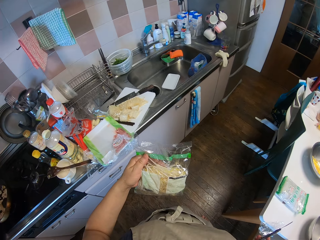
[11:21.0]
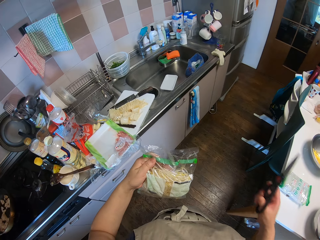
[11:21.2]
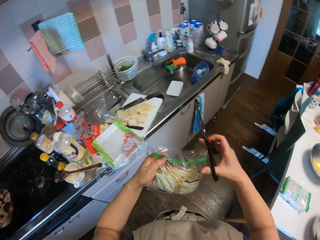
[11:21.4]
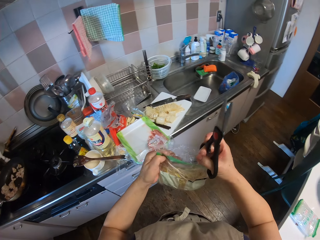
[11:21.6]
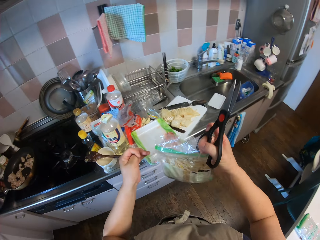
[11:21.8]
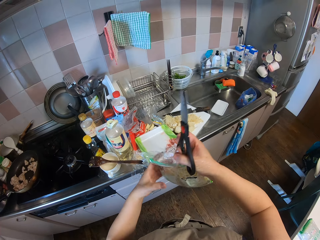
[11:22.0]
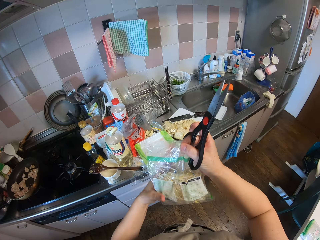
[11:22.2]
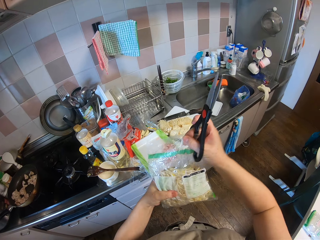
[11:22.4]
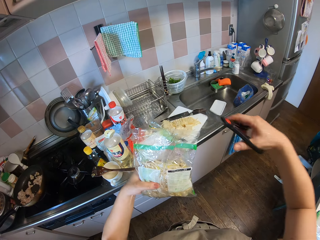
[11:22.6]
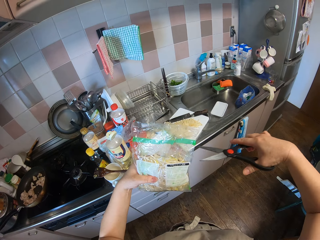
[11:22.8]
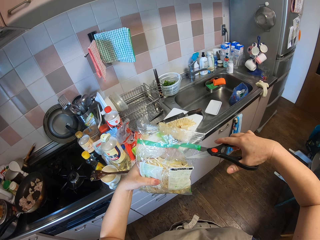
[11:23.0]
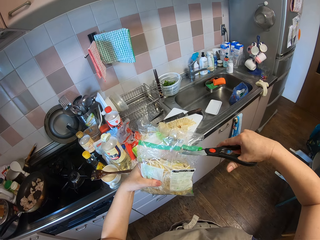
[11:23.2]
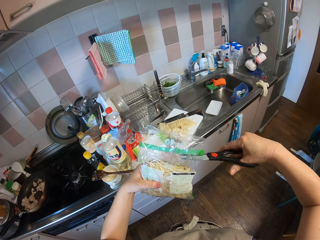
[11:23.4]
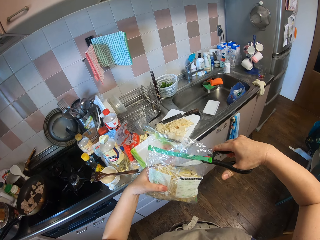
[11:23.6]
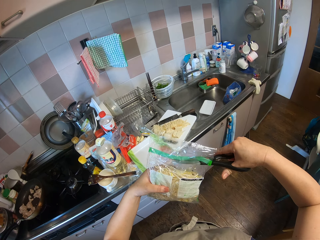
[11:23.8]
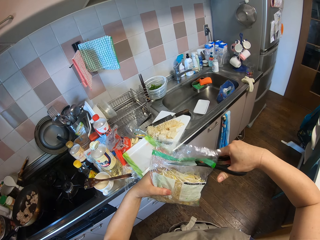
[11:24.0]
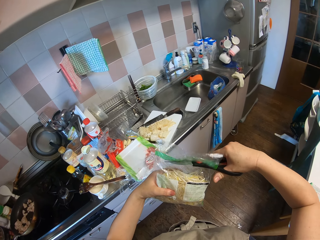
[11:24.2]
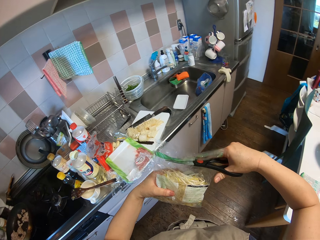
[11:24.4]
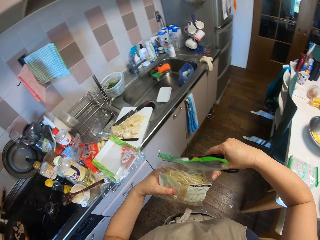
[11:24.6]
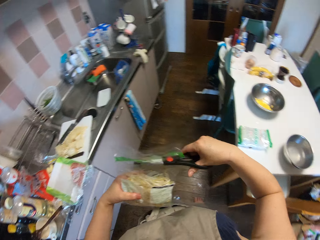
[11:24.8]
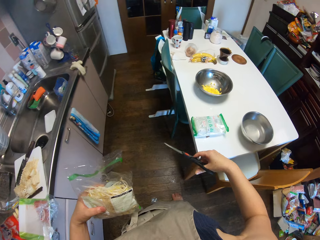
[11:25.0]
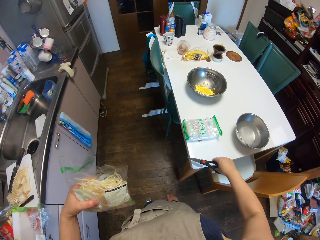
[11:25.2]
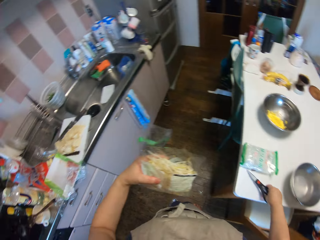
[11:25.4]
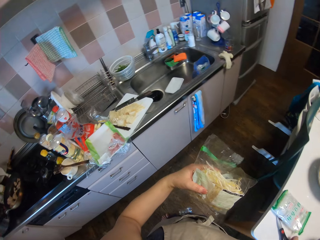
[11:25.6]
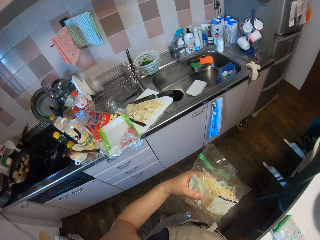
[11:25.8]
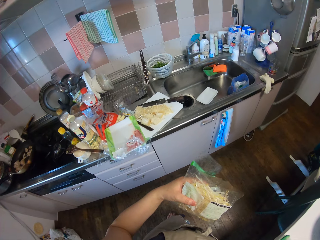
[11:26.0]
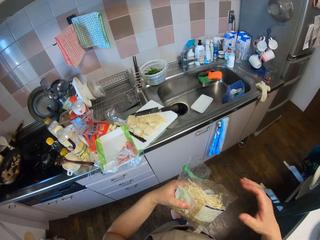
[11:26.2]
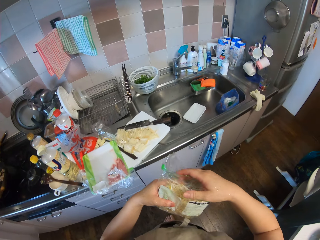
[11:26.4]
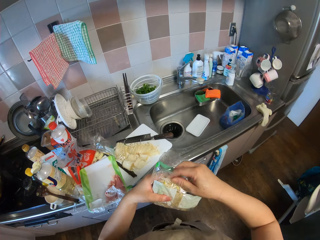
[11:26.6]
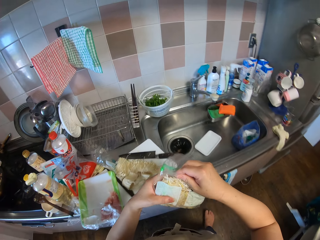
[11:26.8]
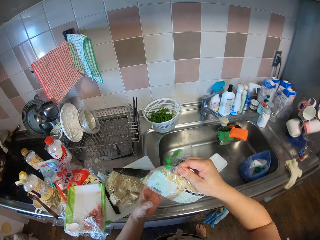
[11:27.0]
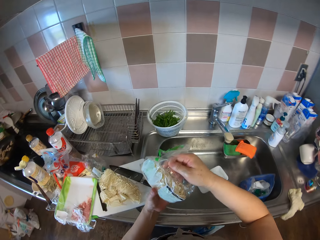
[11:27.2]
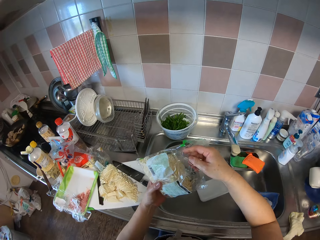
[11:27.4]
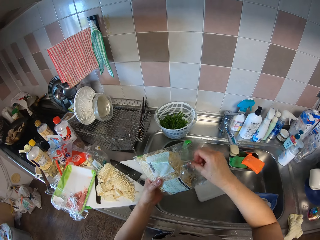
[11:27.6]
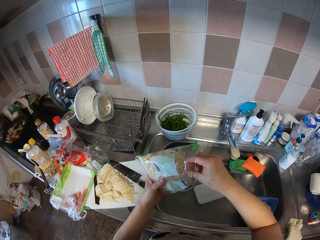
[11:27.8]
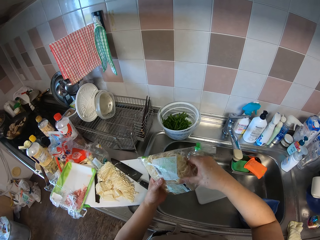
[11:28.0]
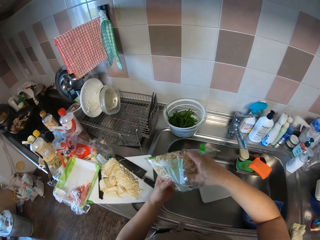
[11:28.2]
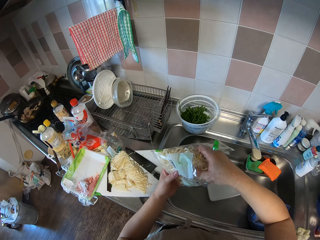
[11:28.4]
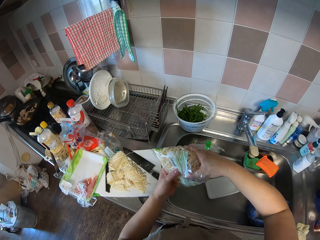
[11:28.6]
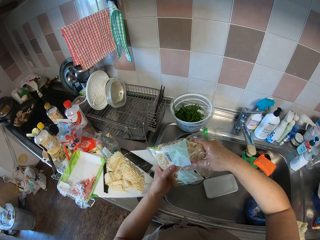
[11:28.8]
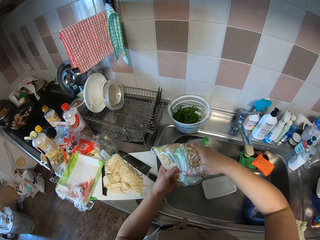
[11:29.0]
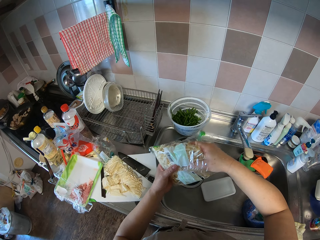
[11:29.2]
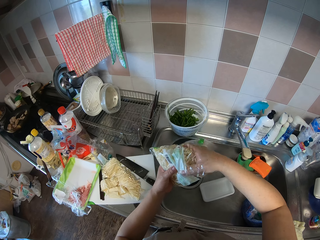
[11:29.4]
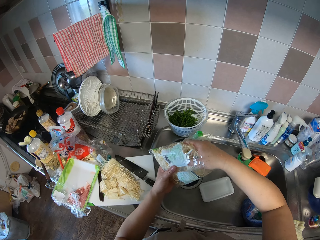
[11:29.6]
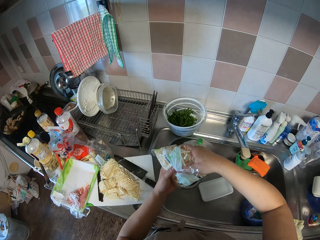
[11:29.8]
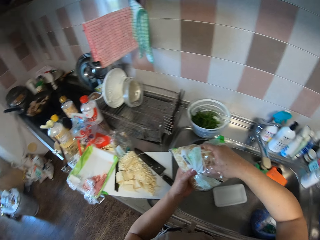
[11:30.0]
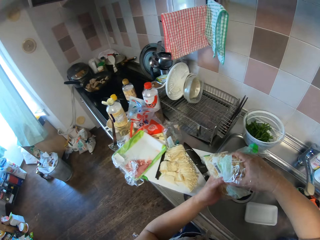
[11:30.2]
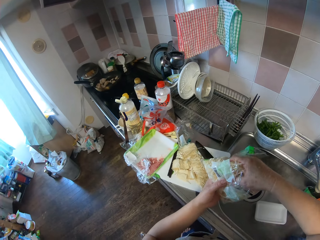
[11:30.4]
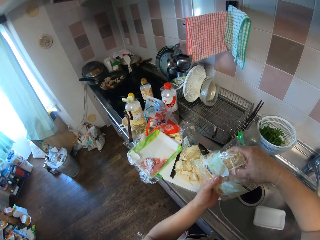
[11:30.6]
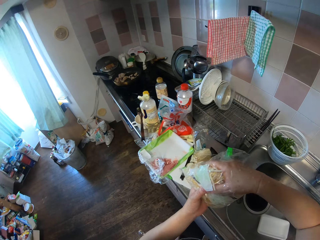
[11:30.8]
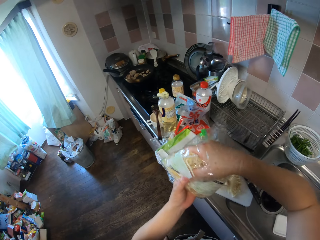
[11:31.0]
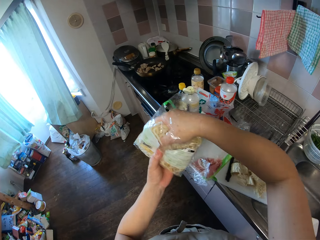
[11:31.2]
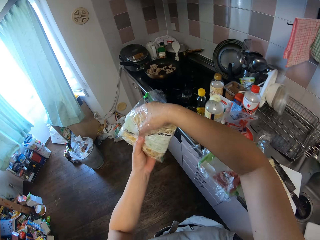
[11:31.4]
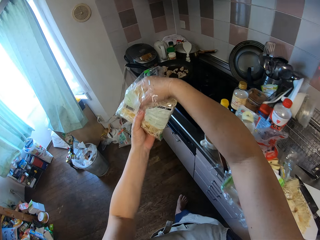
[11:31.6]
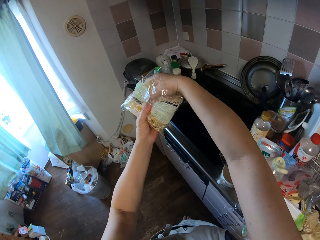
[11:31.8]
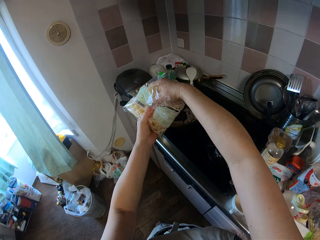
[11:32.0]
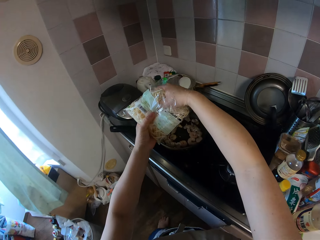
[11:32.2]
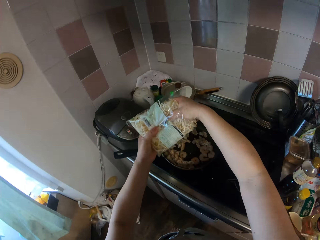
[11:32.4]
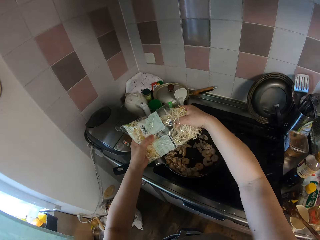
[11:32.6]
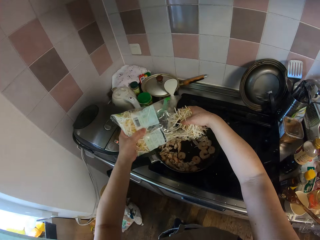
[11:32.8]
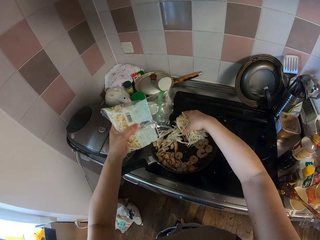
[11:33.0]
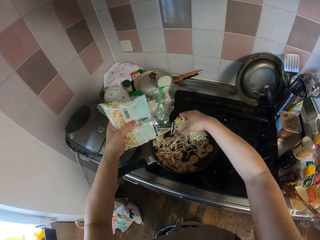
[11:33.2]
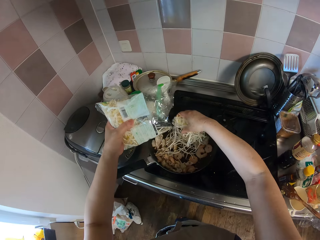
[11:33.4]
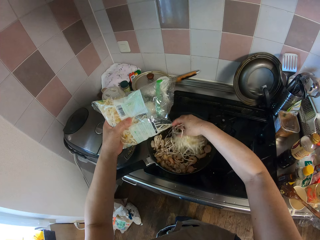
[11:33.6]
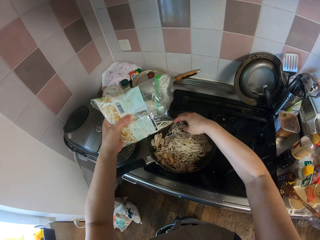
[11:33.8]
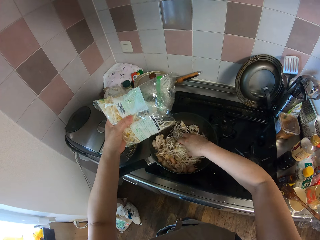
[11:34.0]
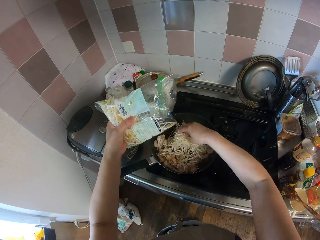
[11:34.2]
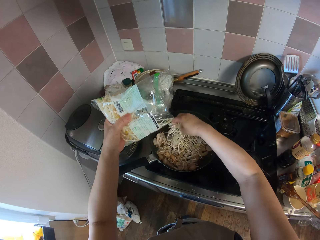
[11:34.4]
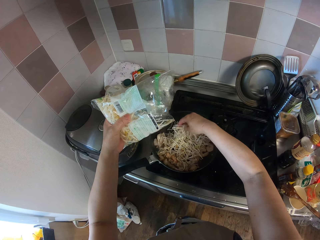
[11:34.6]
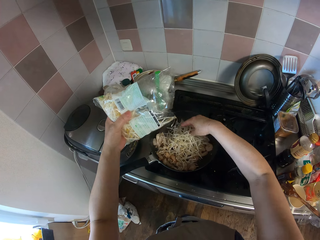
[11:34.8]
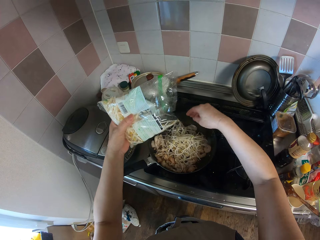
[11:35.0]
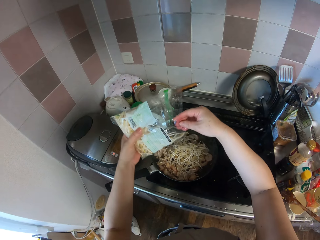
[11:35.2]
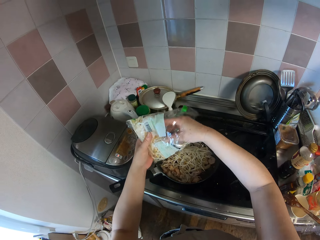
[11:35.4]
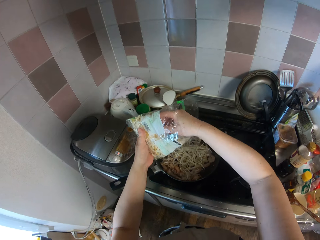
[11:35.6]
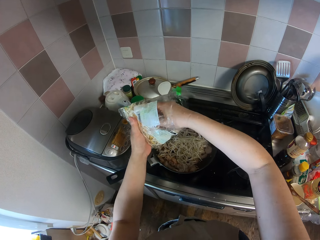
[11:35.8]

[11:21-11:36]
The camera wearer cuts the pack of noodles or packaging paper with the scissors. They drop the scissors on the table. They remove something from the packaging paper. They walk towards the gas cooker. They pour some noodles into the meat.

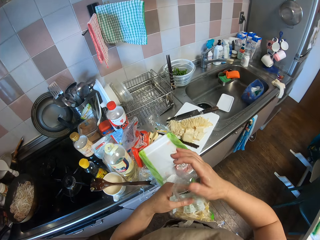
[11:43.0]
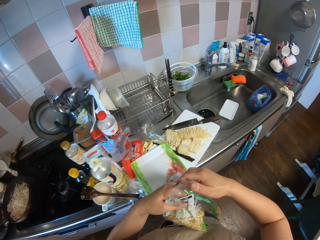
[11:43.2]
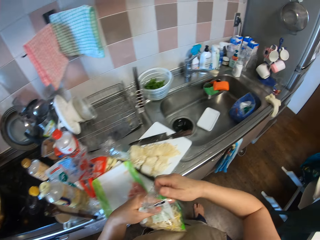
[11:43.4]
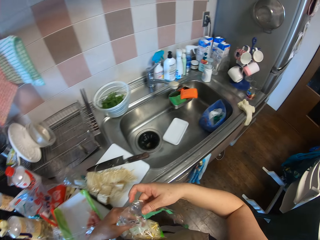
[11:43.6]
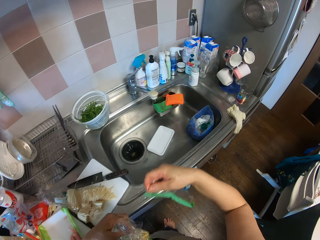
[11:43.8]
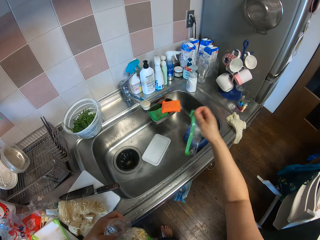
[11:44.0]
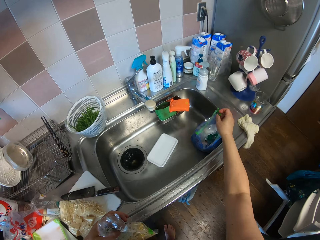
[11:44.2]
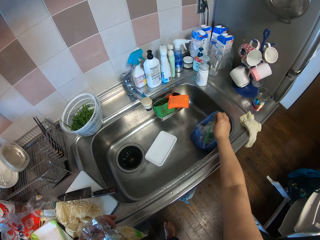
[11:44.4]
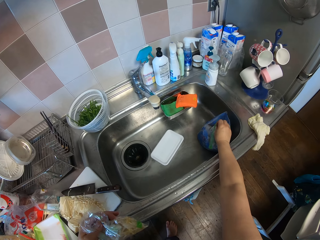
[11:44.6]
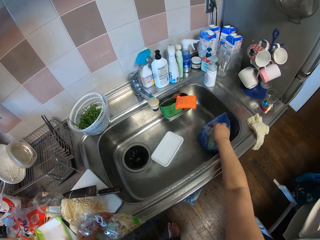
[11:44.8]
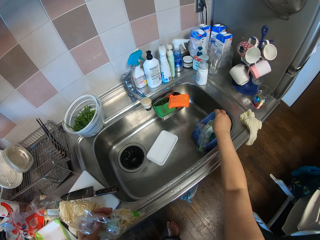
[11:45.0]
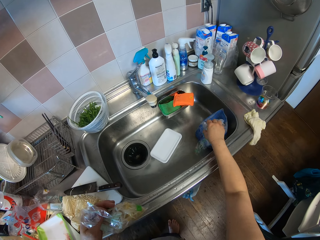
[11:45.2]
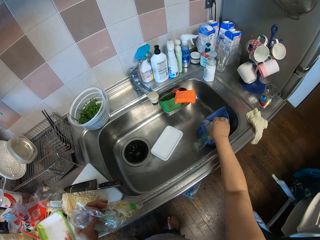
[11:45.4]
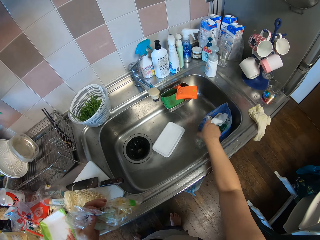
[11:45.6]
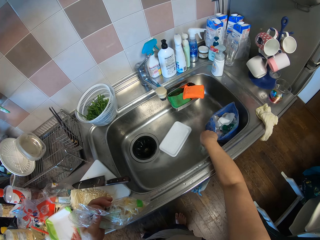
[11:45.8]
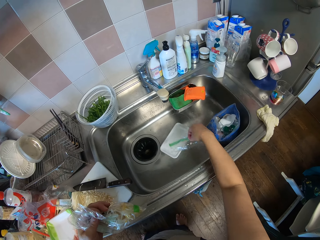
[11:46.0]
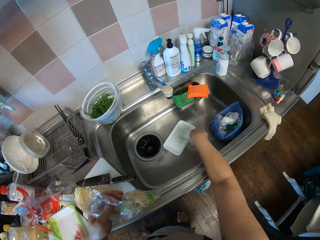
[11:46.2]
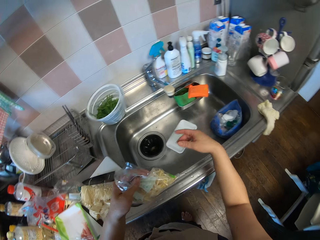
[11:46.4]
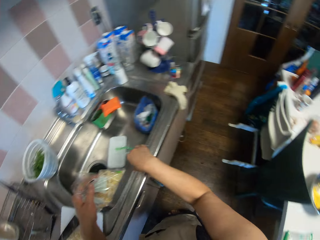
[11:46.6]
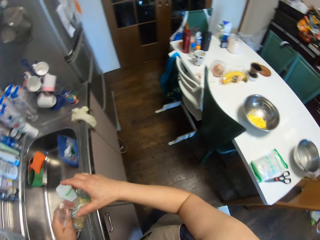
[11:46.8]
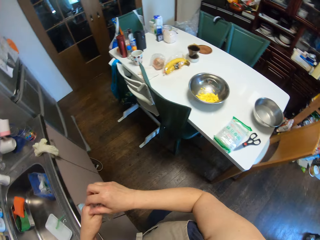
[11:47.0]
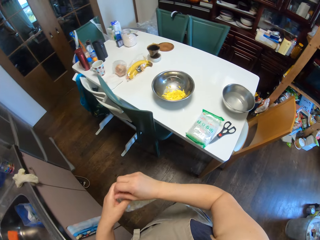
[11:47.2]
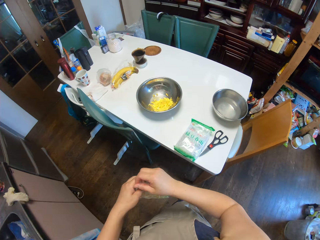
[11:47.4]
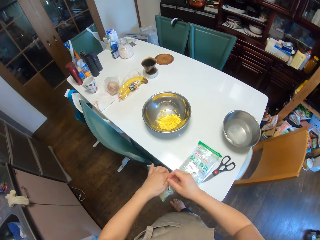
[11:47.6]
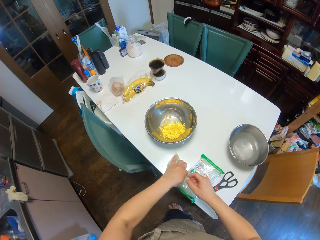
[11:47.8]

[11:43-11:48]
The camera wearer walks towards the table. They put the packaging paper in a paper.
